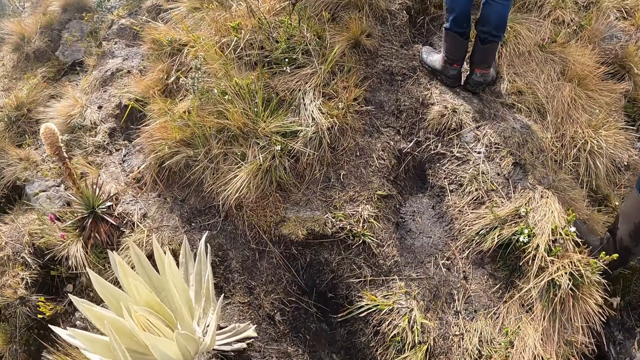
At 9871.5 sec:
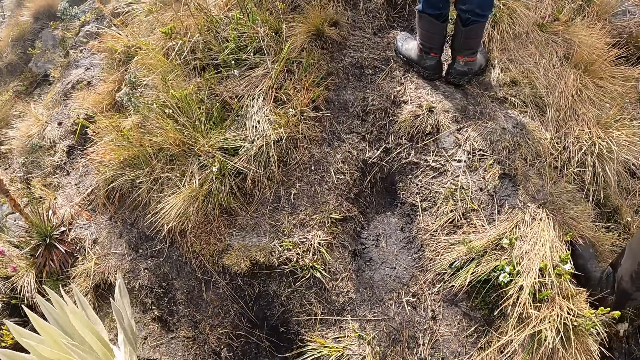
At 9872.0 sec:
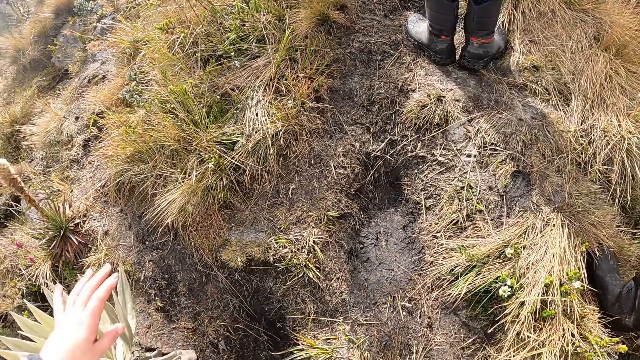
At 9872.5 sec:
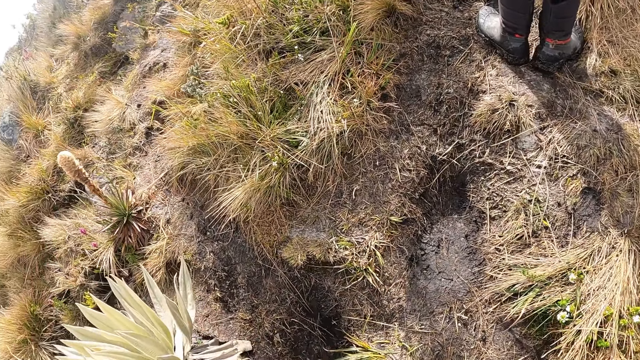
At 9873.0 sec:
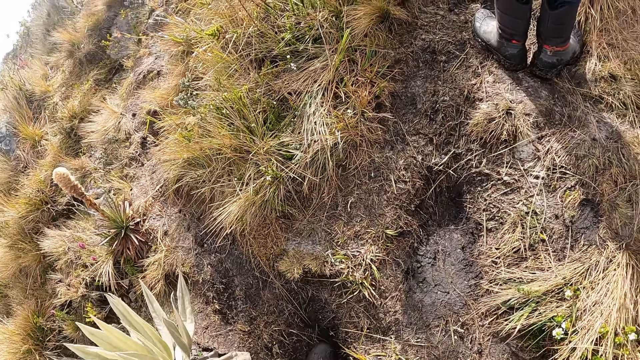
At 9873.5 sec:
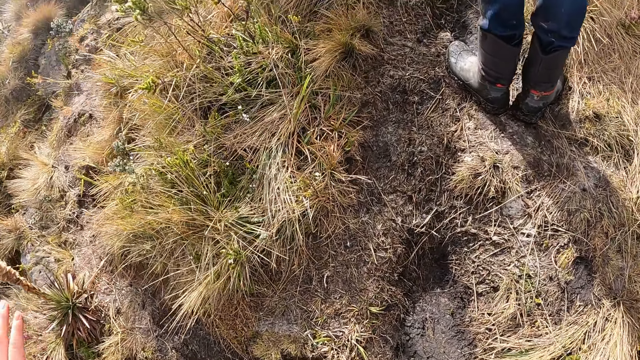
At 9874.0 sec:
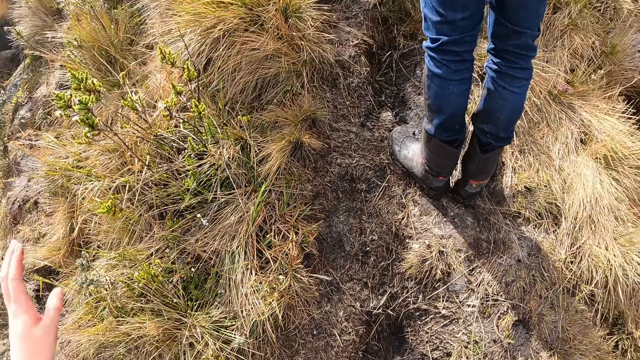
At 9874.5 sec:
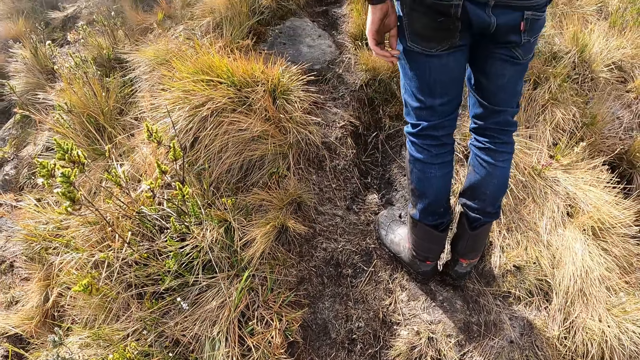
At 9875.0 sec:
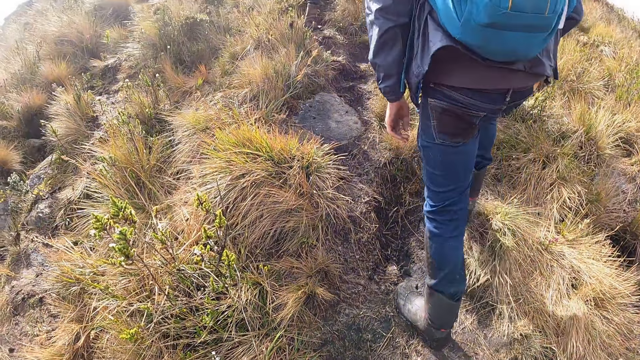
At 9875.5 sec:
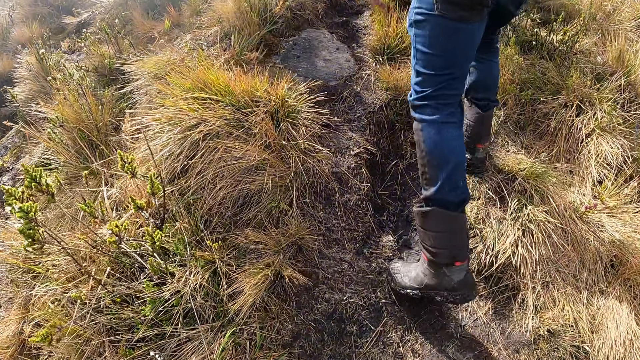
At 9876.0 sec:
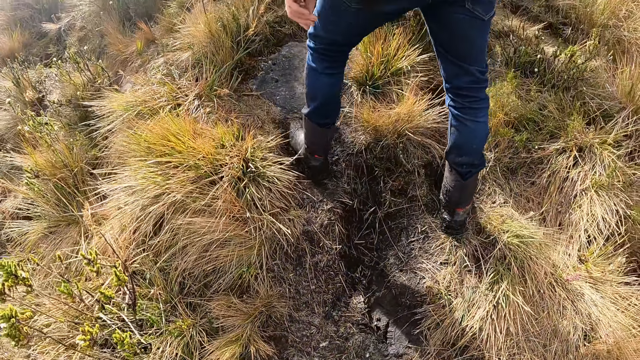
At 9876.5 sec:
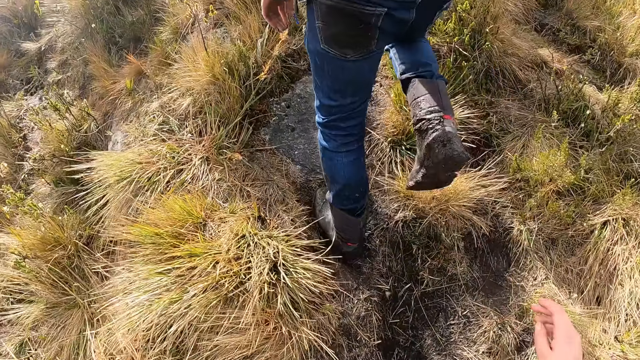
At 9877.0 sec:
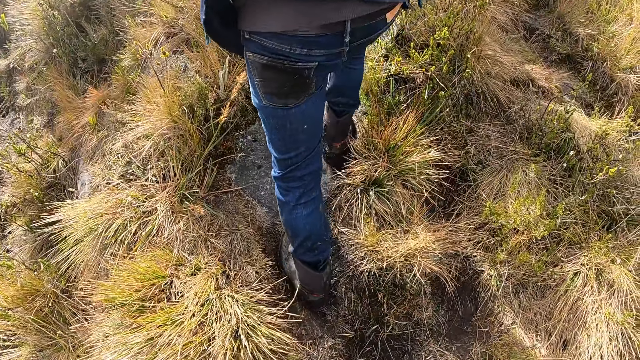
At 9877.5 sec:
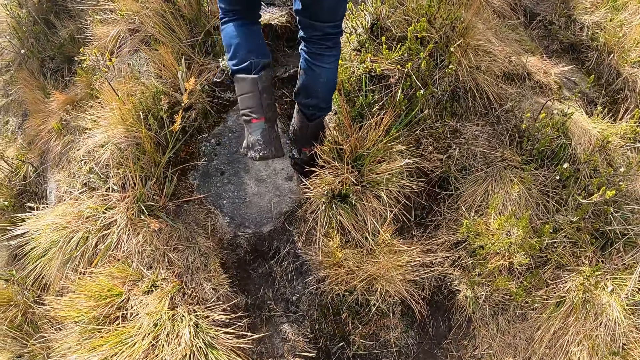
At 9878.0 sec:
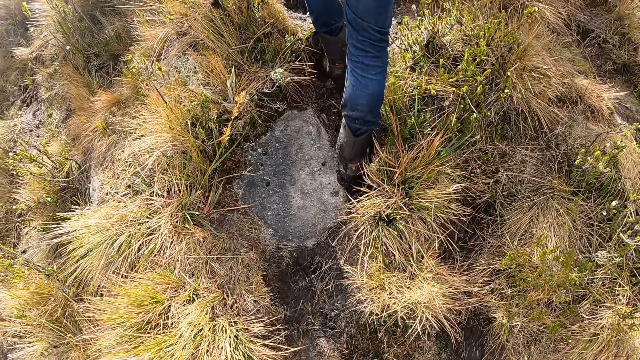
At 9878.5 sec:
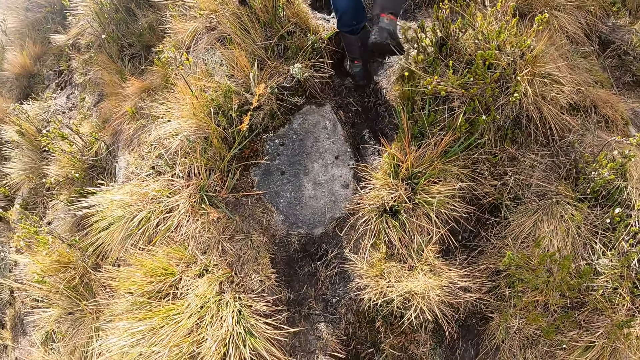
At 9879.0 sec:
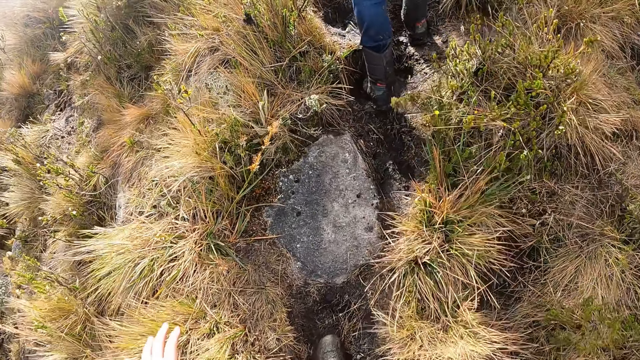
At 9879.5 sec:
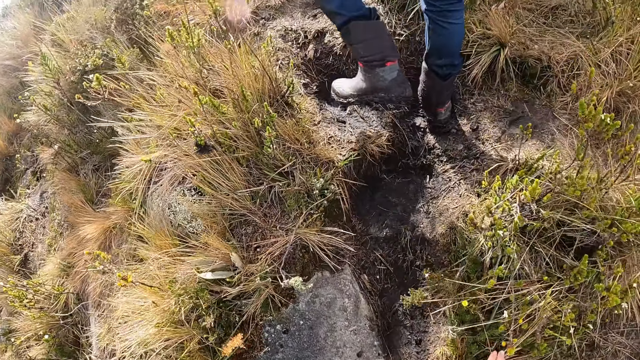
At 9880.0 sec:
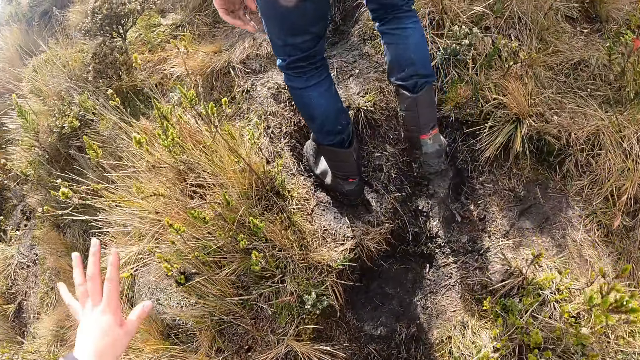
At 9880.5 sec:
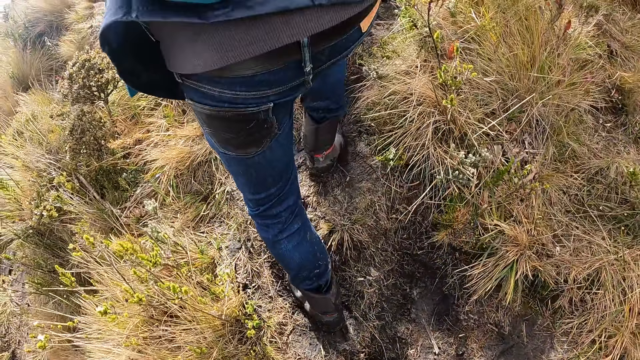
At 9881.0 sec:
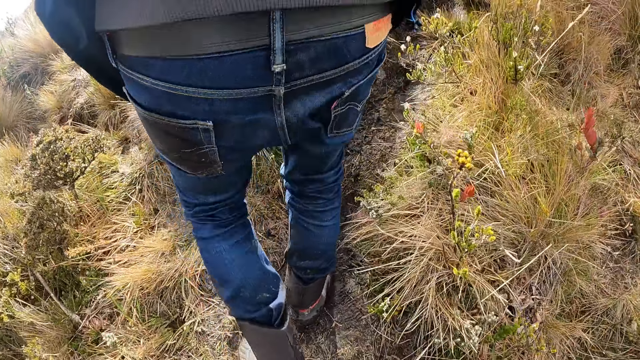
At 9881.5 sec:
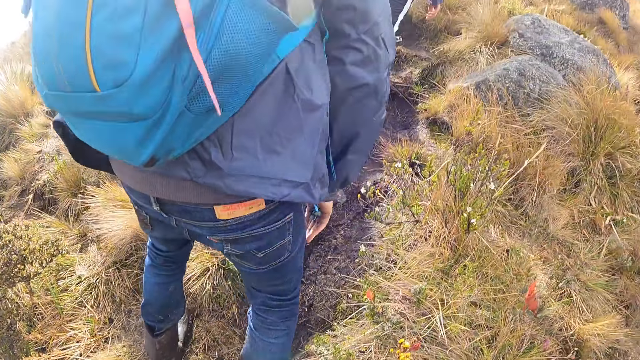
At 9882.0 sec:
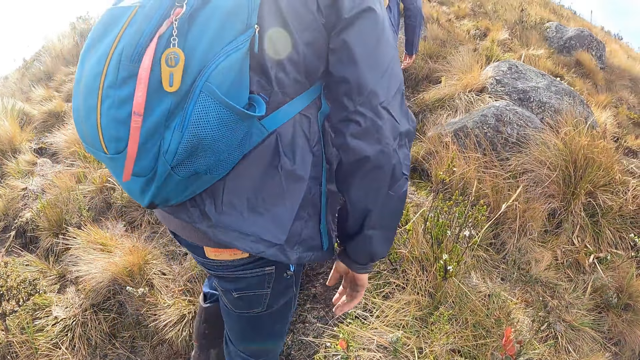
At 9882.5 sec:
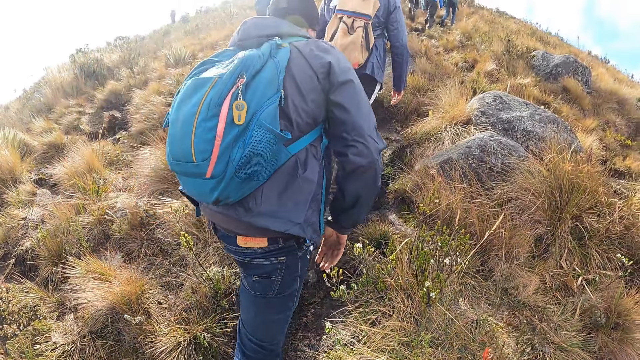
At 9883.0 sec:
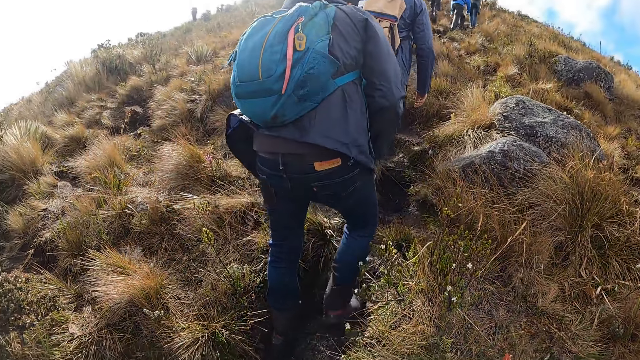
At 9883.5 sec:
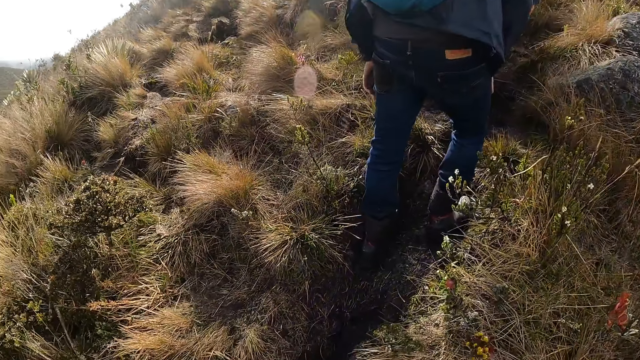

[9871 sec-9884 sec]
The camera wearer gestures with his left hand. The man walks up the hill. The camera wearer walks up the hill. He gestures with both hands.

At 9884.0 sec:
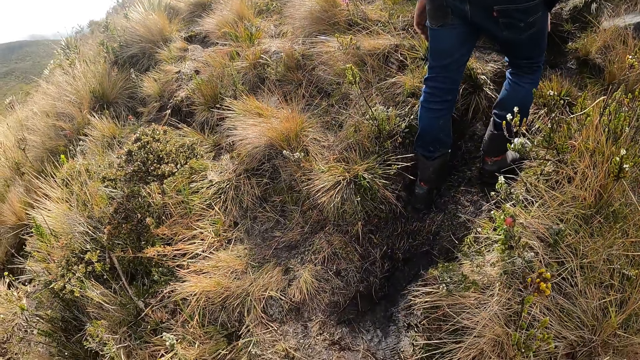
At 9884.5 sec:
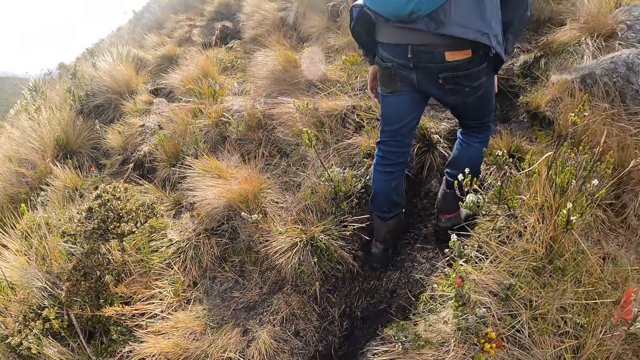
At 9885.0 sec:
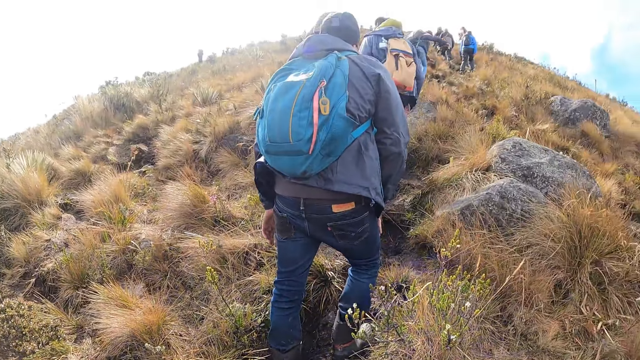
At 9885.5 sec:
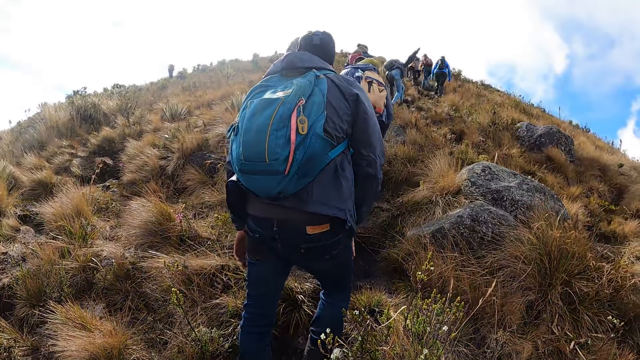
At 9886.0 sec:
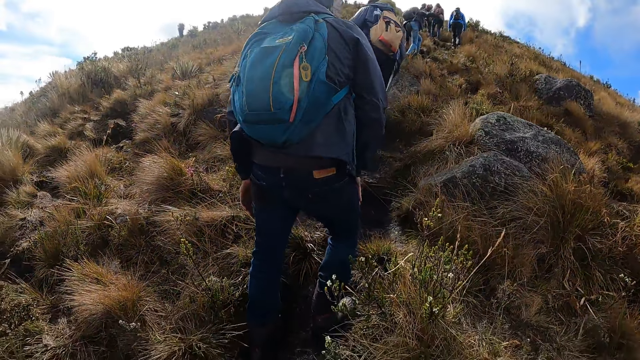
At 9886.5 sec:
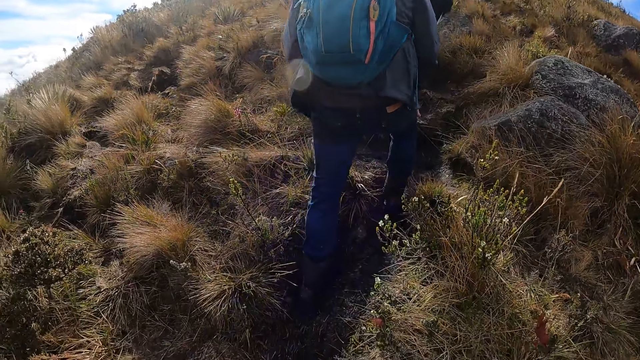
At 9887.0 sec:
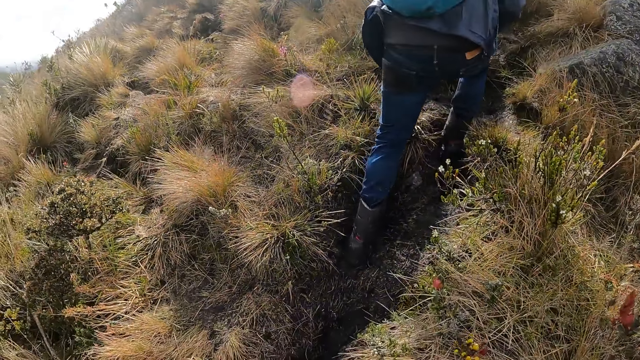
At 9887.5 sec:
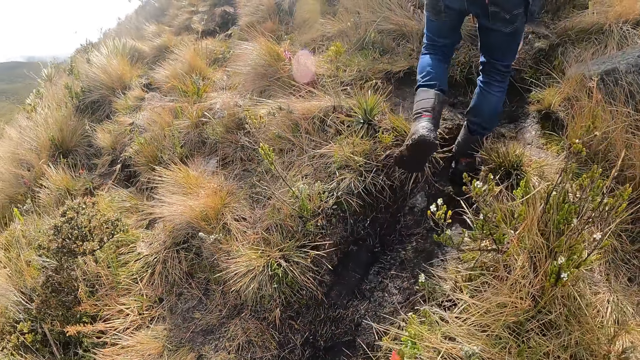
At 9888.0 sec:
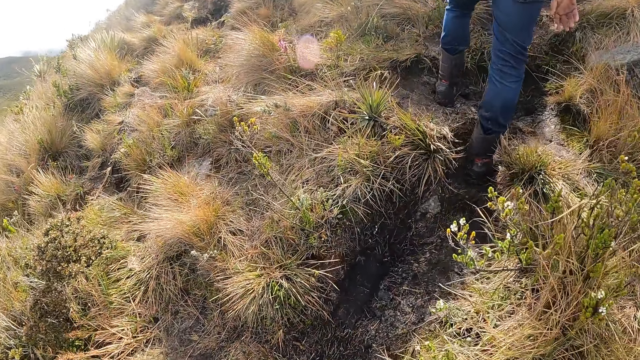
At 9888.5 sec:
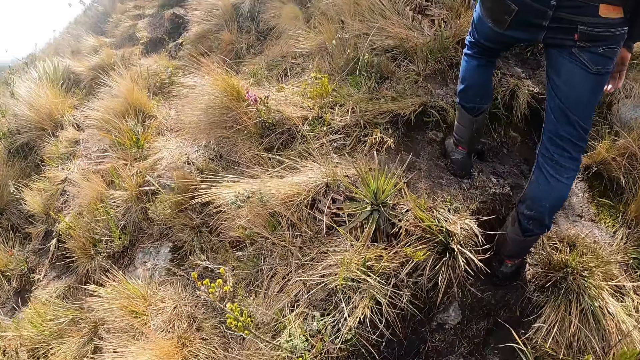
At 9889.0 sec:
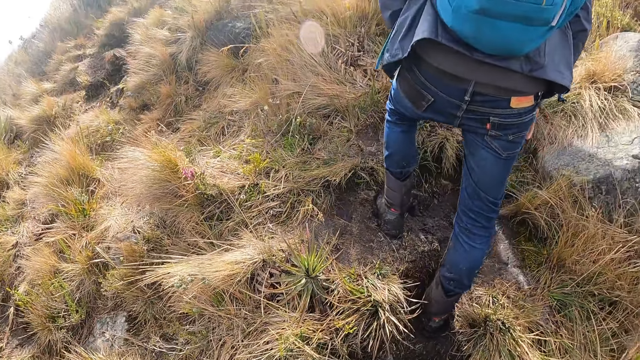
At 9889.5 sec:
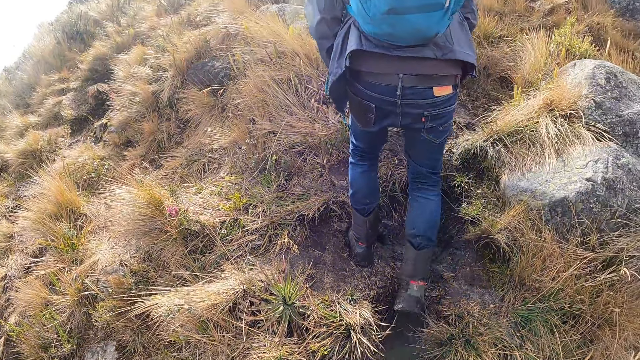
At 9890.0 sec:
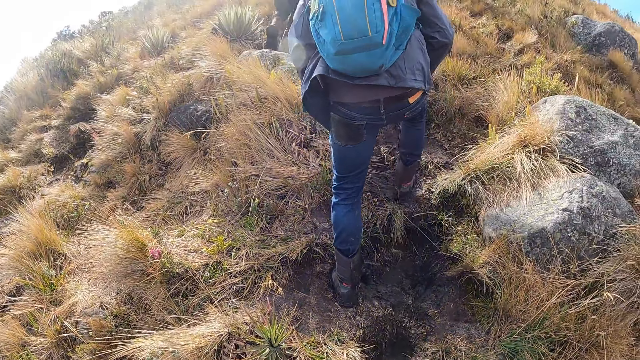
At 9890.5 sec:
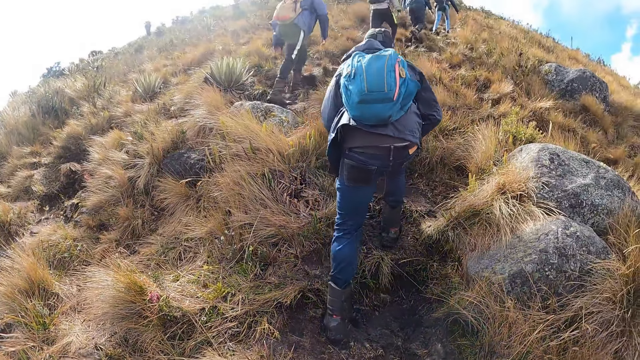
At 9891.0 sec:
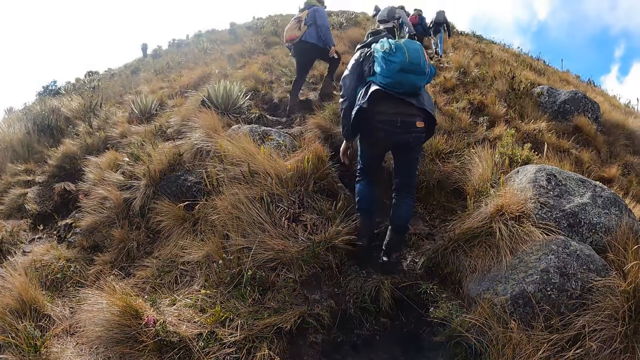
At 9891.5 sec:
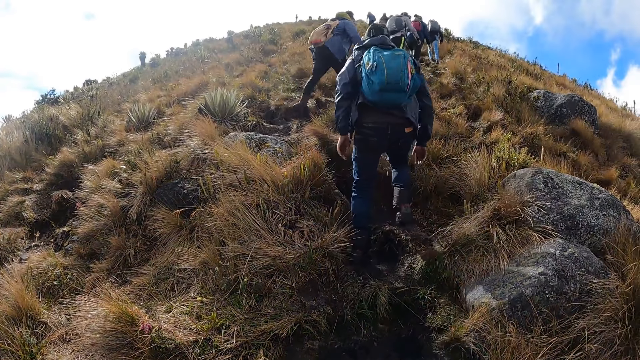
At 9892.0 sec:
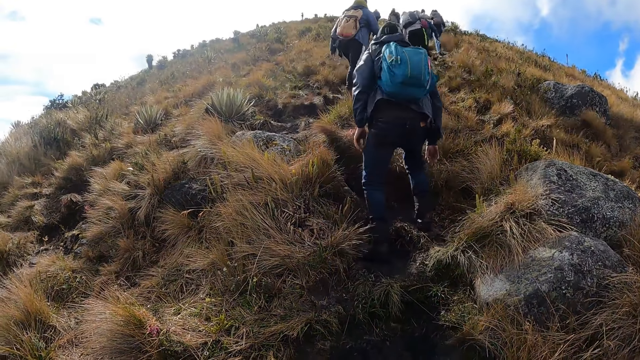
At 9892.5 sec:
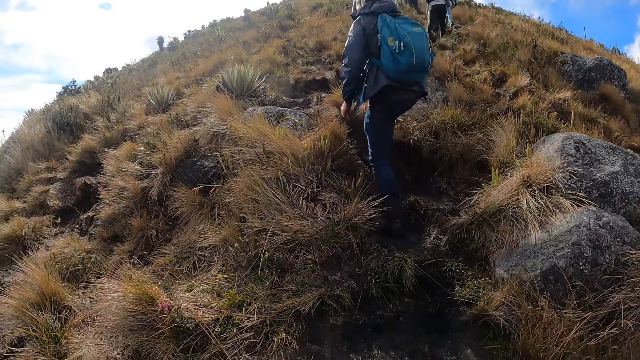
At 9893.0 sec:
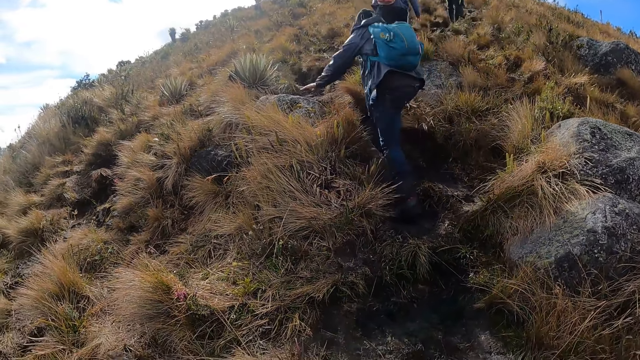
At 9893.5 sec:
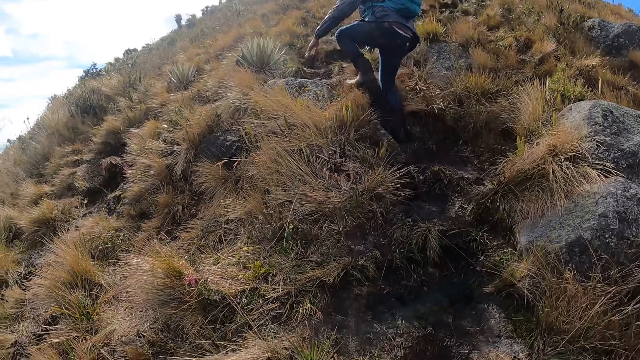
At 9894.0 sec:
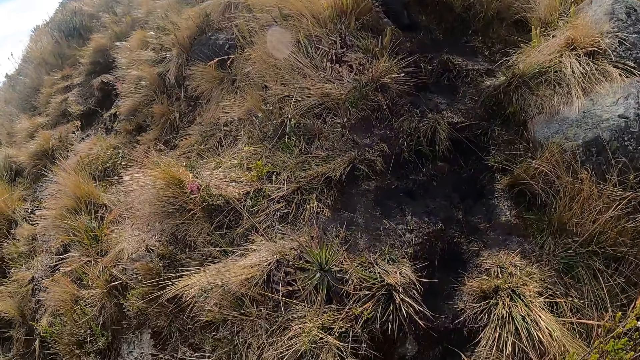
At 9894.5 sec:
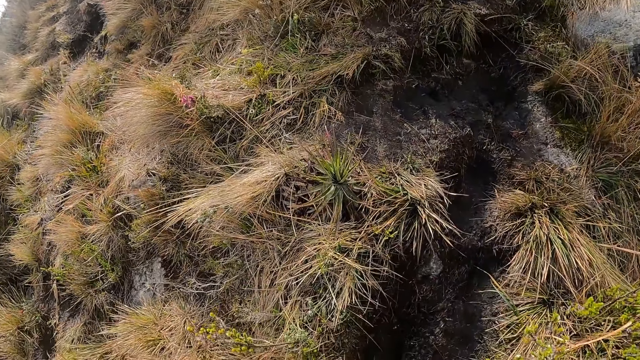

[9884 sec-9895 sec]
The man touches a rock on the hill with his left hand.
